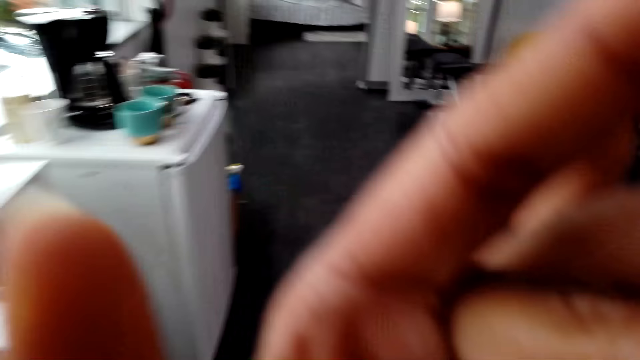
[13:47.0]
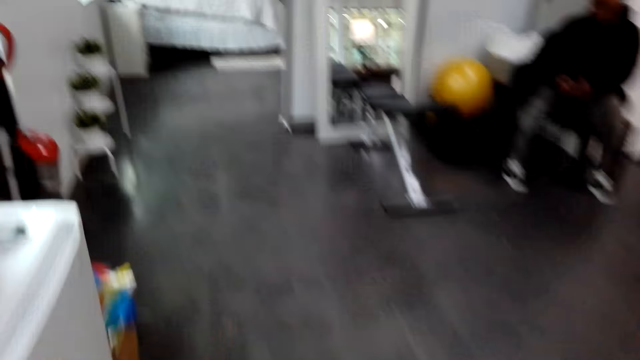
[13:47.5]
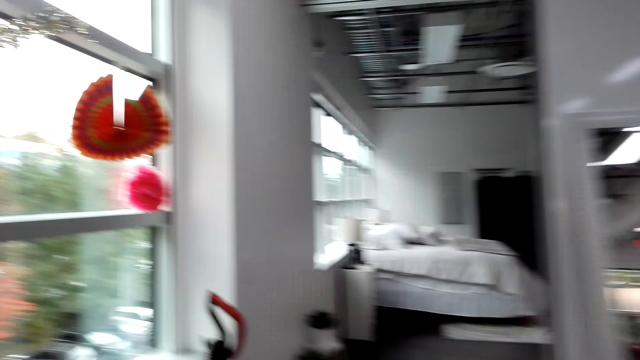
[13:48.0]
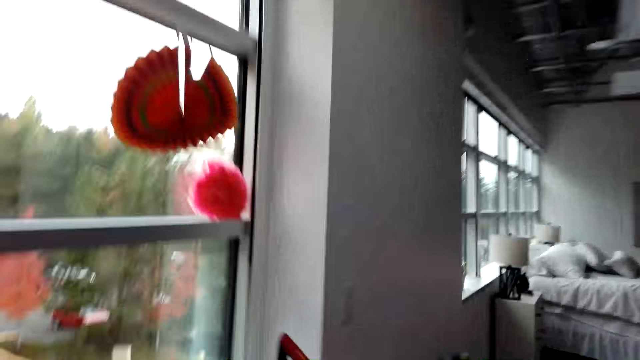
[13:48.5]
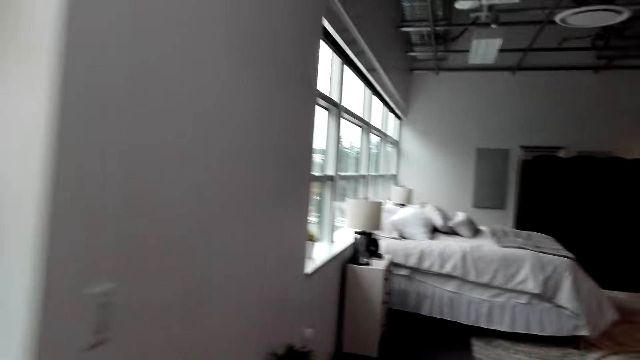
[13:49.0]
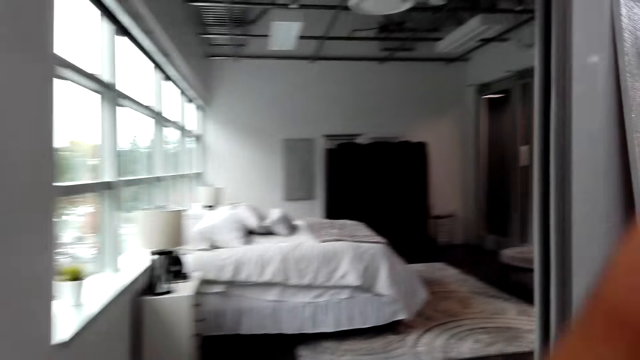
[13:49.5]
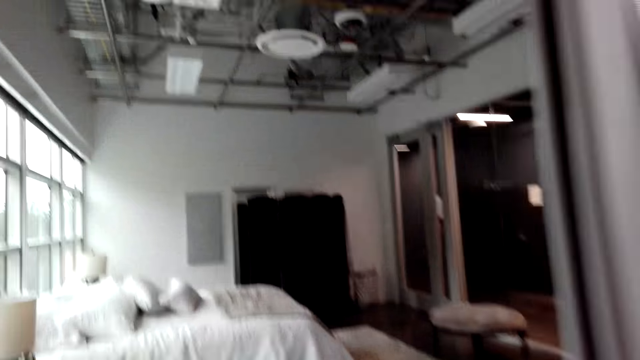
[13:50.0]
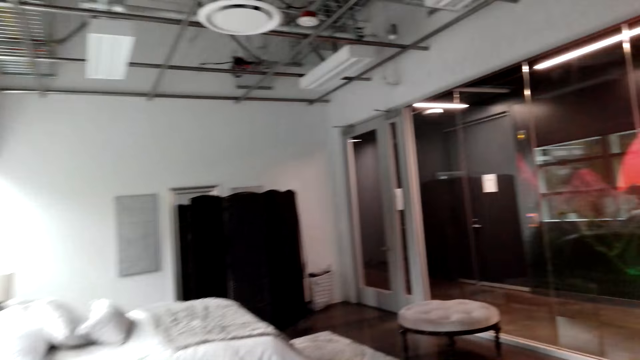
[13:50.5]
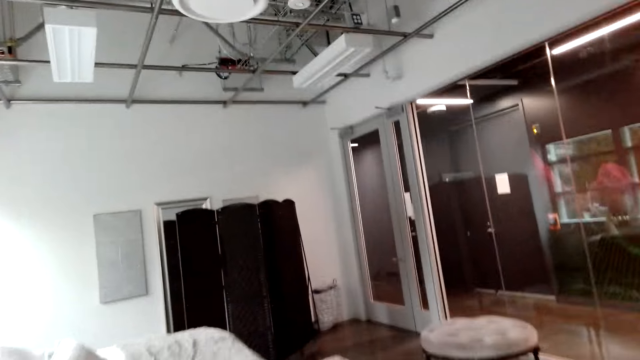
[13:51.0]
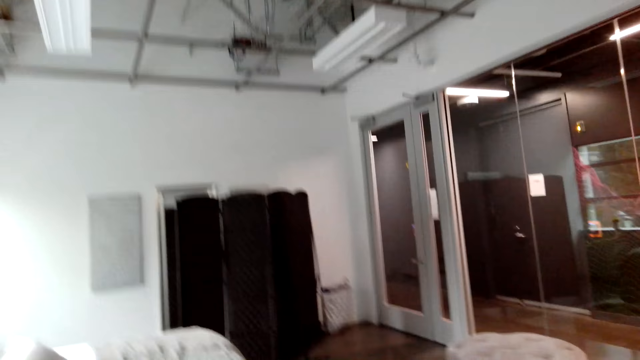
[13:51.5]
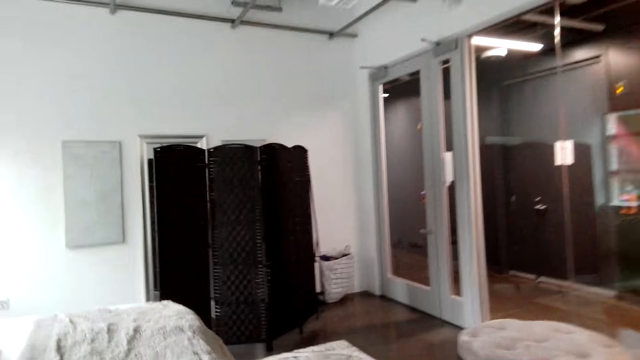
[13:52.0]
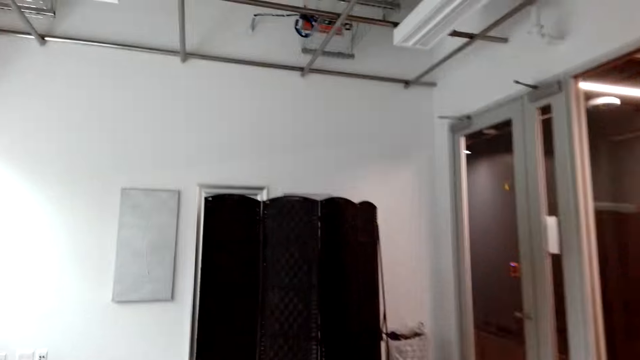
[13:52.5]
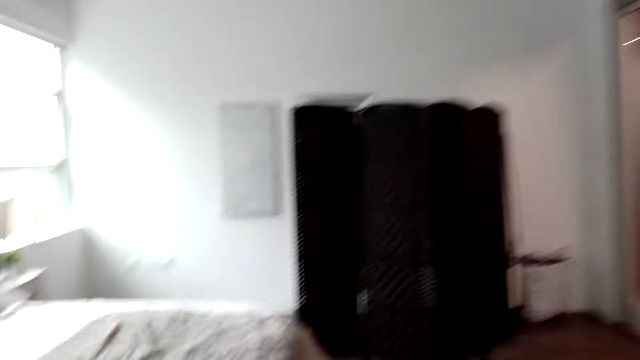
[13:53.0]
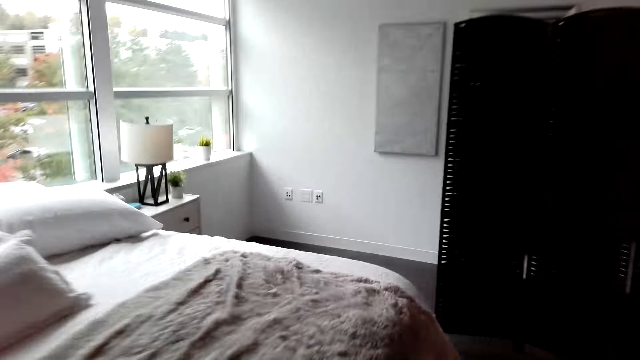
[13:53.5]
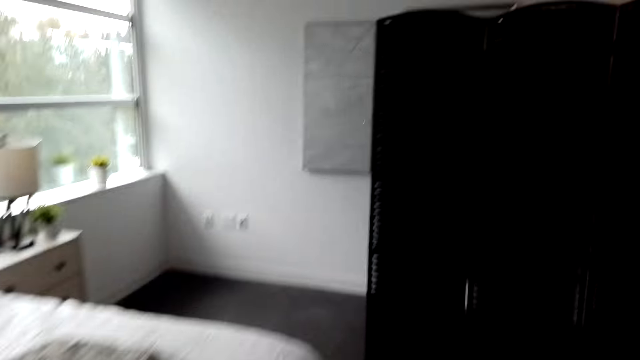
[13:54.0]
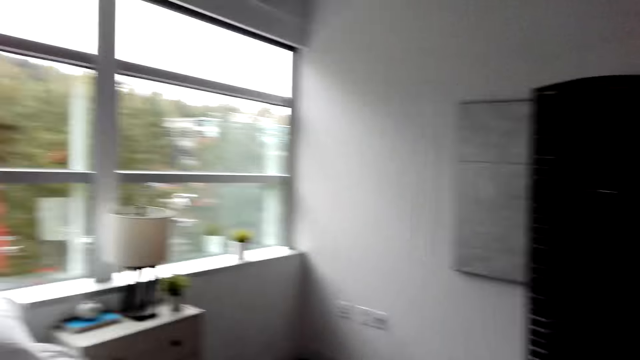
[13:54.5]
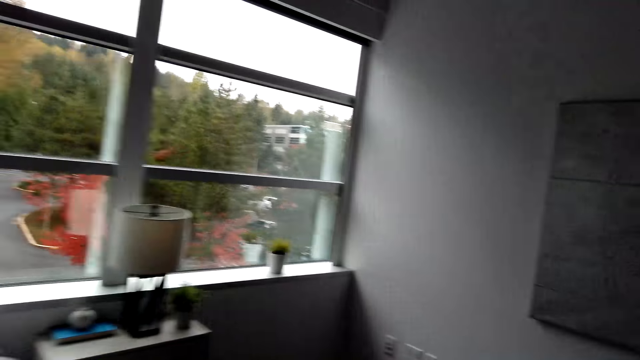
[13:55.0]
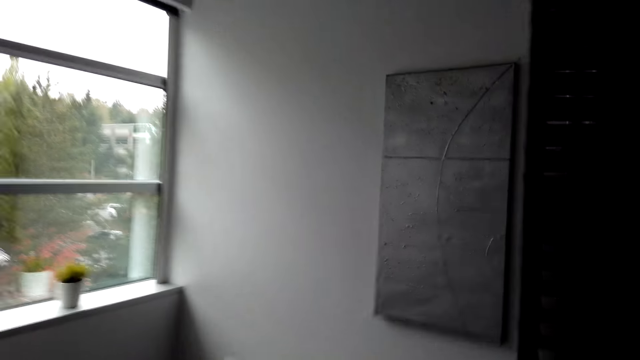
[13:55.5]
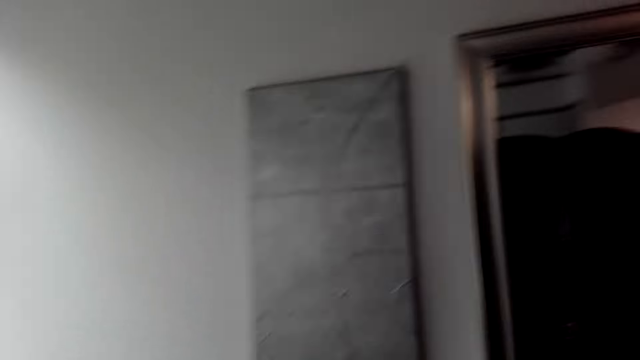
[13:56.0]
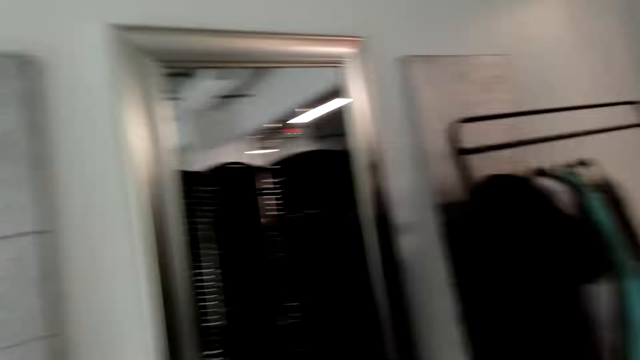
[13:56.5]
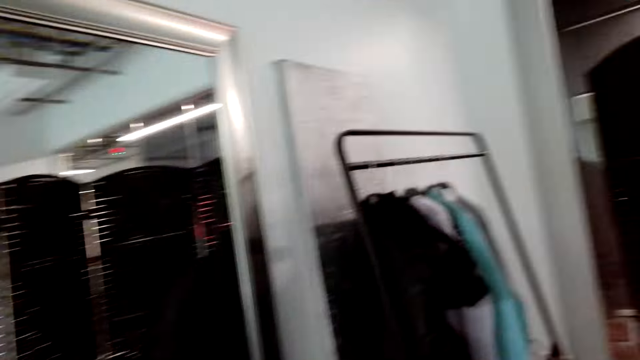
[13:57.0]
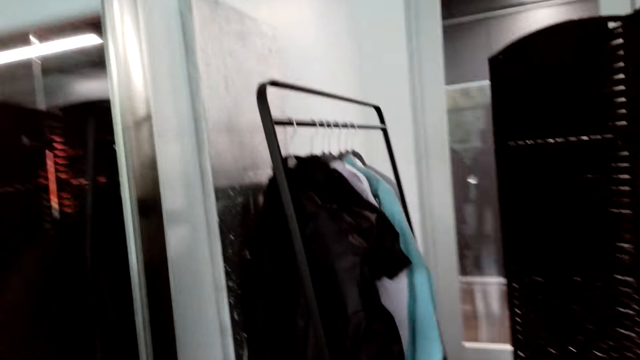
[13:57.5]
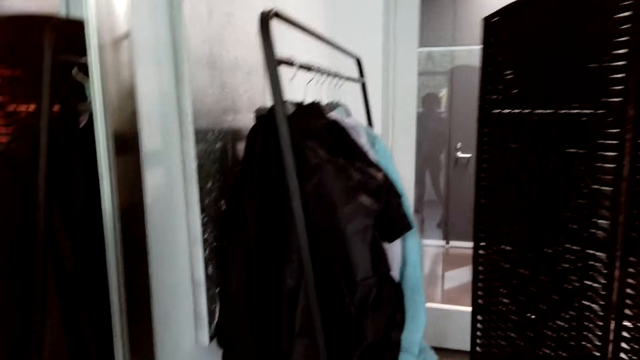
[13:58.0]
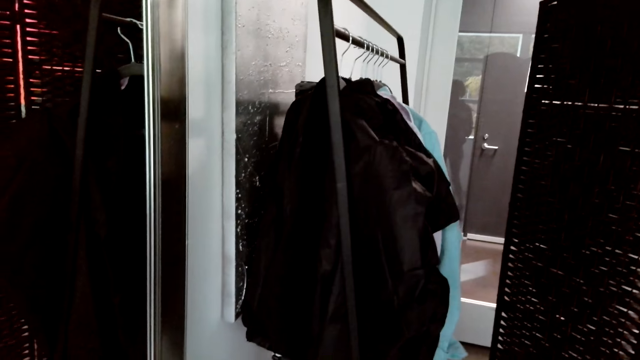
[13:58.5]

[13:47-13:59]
The camera wearer moves the hand.

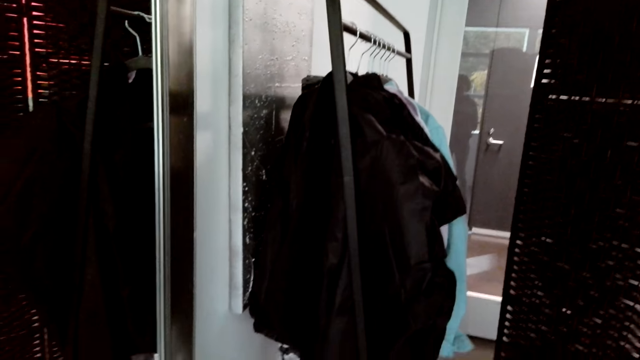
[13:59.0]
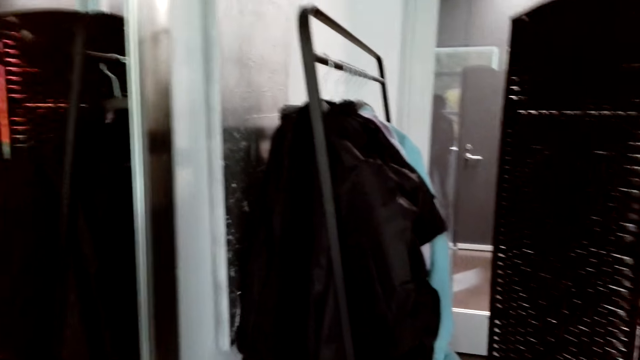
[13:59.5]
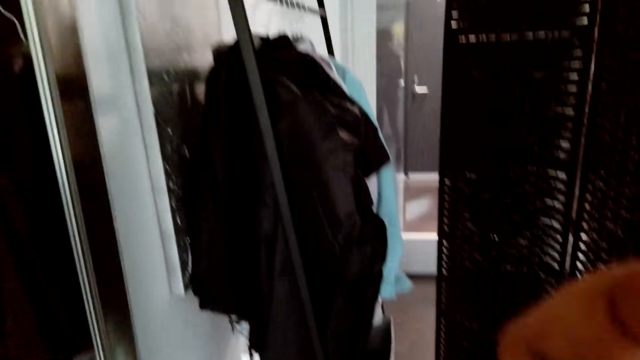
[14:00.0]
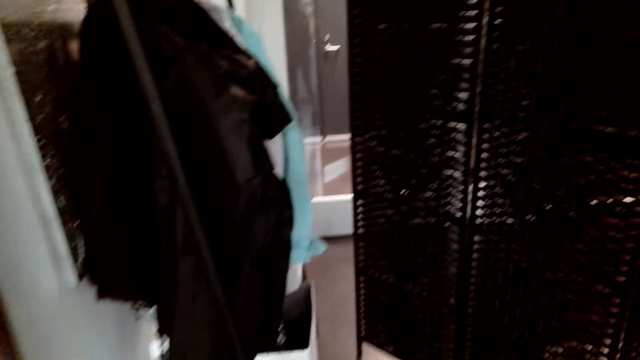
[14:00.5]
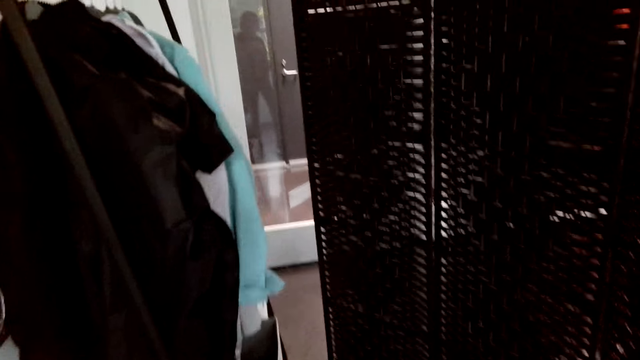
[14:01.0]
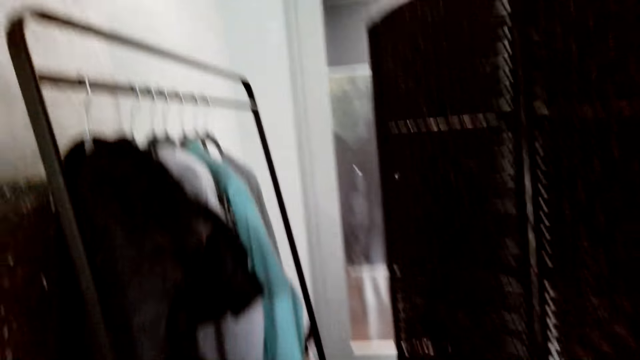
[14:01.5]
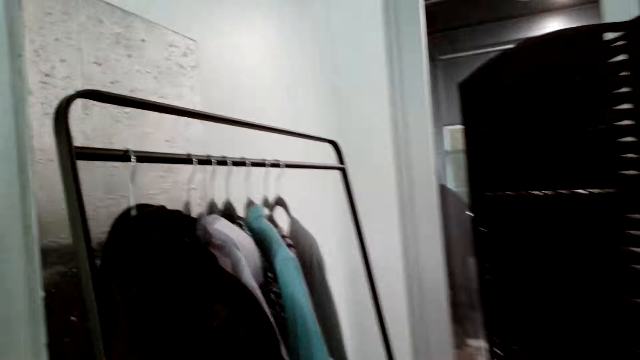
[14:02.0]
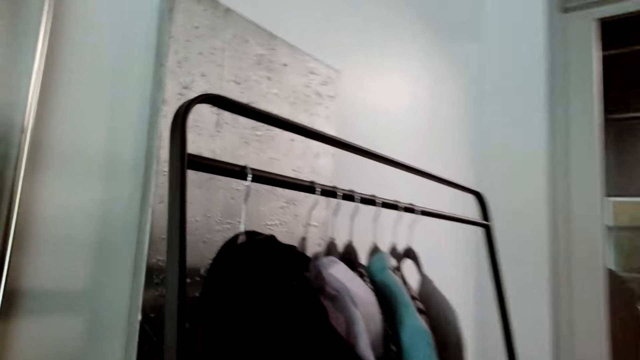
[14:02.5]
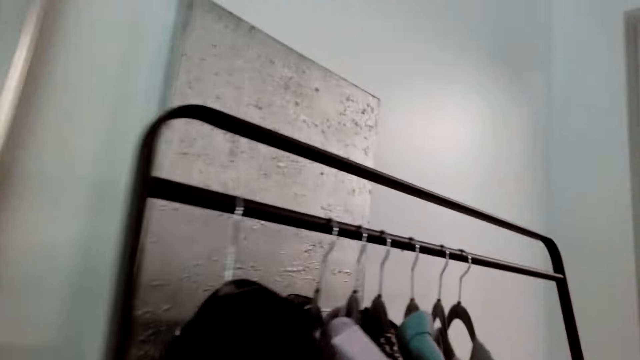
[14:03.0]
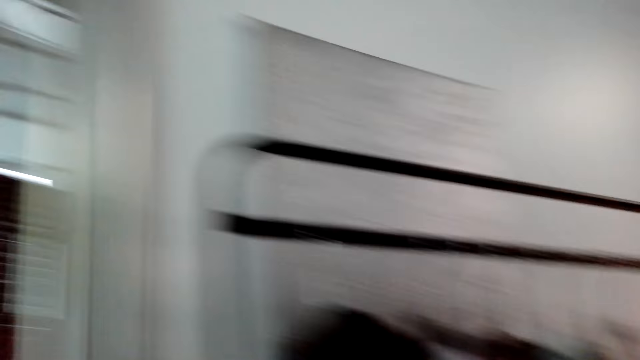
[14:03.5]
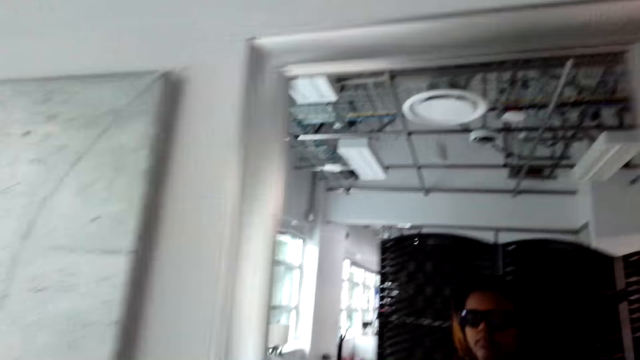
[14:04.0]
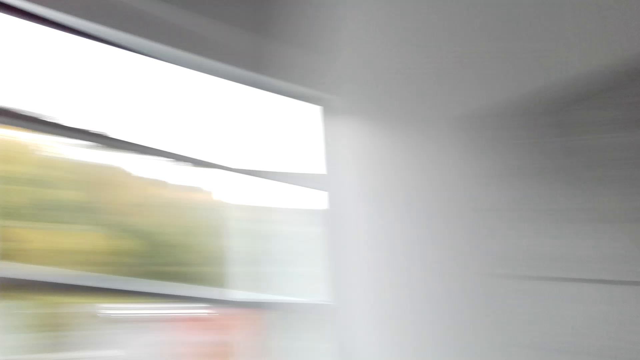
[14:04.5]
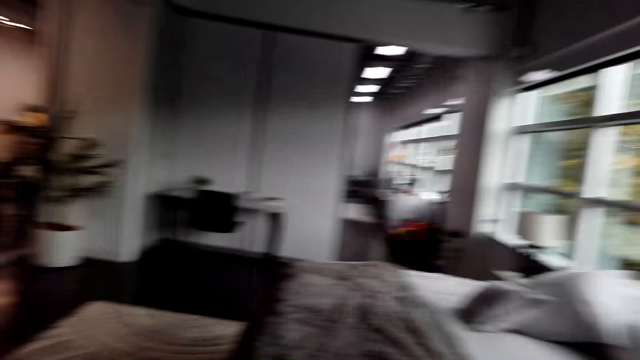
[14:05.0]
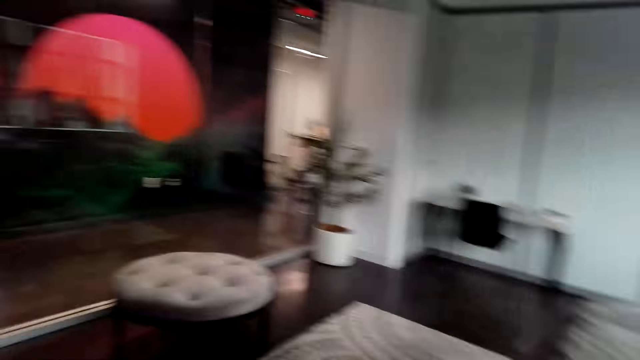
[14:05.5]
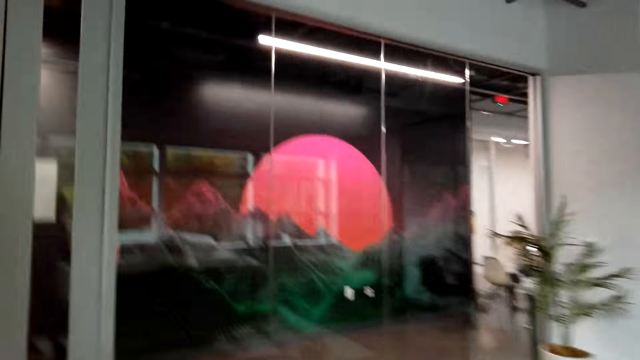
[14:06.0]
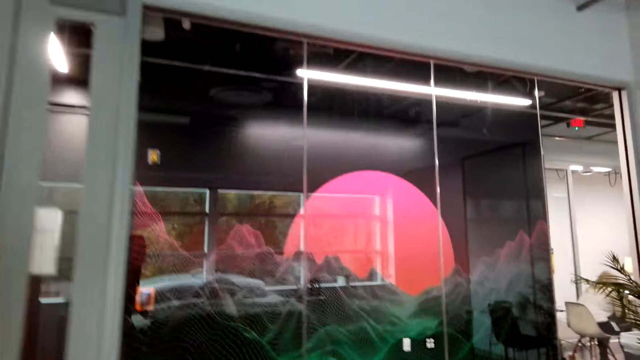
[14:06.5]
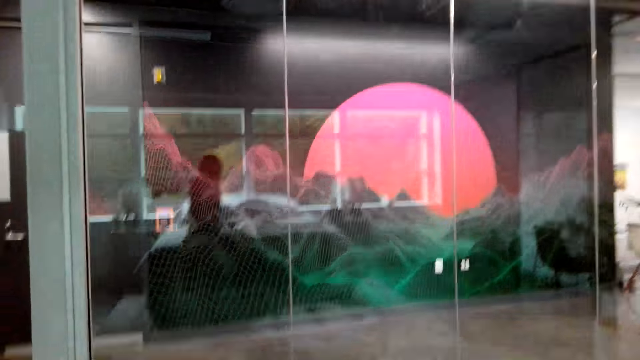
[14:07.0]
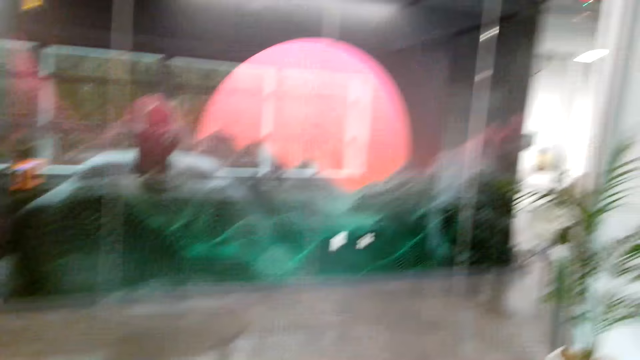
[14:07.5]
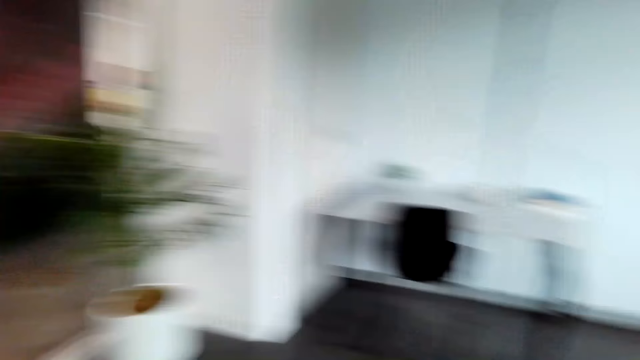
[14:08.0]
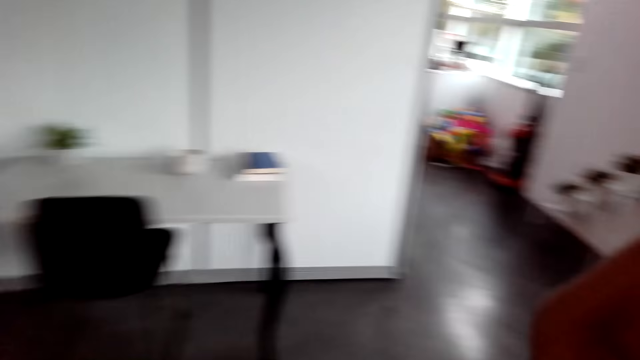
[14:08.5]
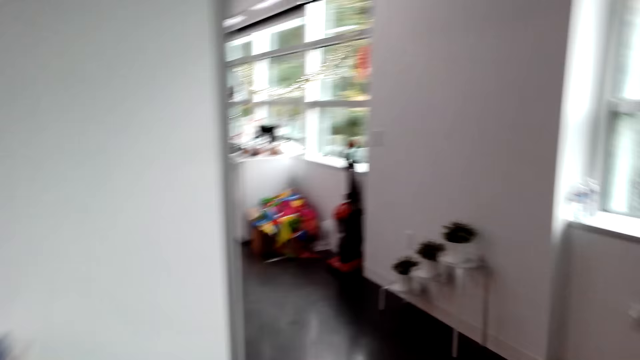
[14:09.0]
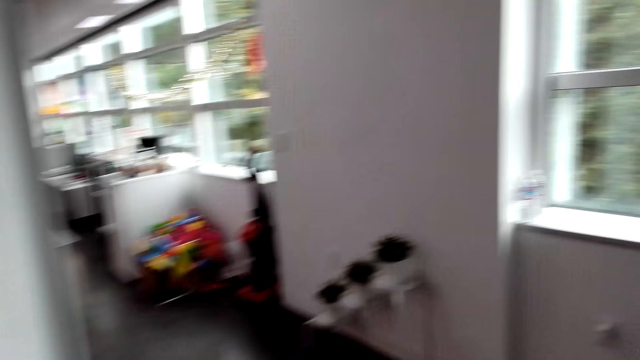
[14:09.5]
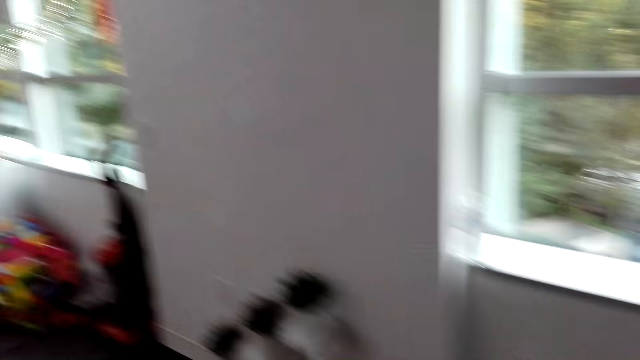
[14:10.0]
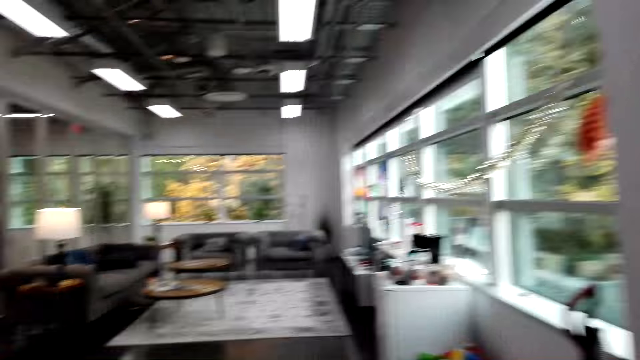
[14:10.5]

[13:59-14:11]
The camera wearer looks around. They walk around the house. A person moves around.
